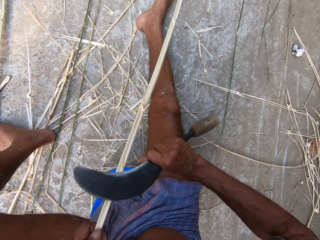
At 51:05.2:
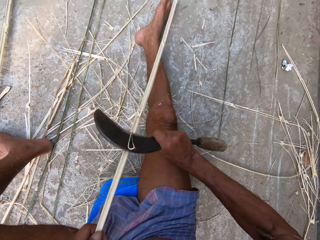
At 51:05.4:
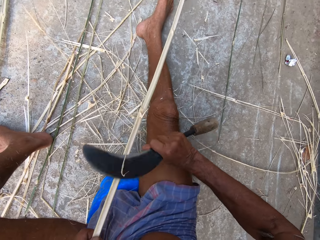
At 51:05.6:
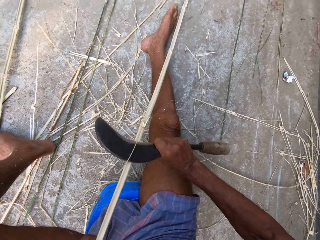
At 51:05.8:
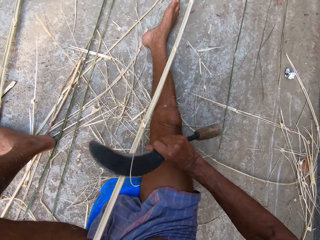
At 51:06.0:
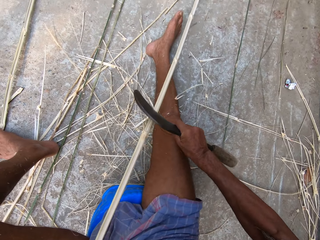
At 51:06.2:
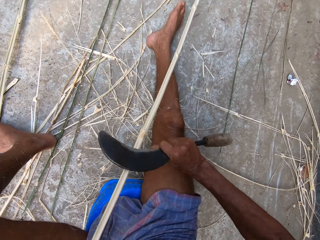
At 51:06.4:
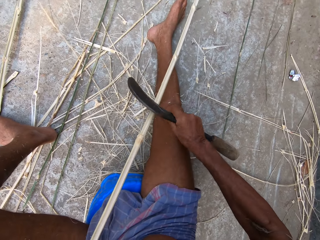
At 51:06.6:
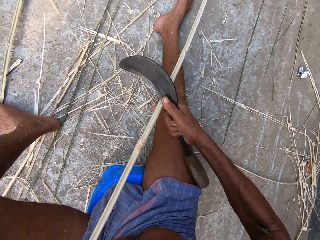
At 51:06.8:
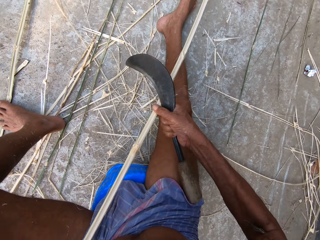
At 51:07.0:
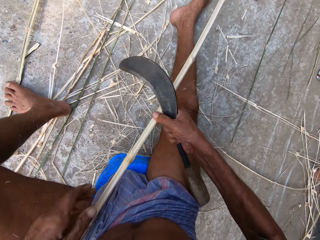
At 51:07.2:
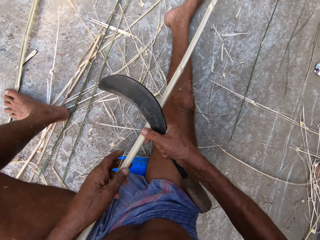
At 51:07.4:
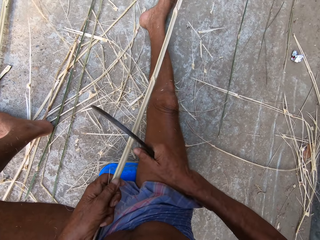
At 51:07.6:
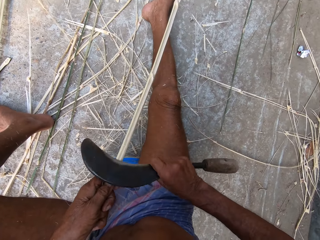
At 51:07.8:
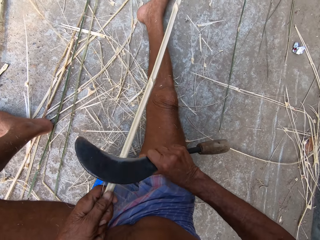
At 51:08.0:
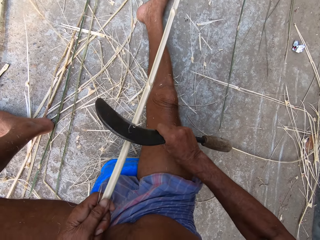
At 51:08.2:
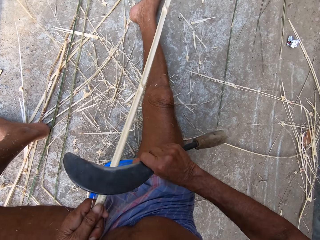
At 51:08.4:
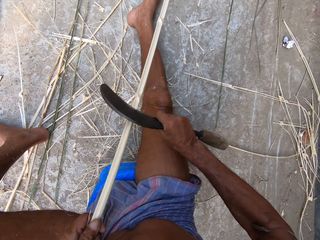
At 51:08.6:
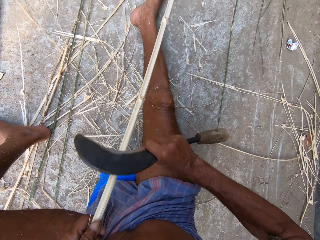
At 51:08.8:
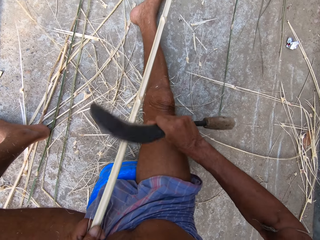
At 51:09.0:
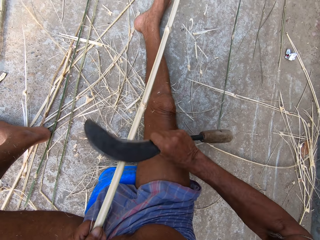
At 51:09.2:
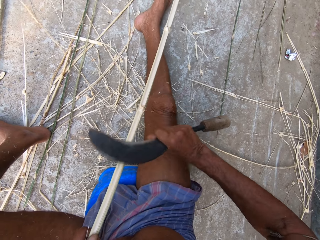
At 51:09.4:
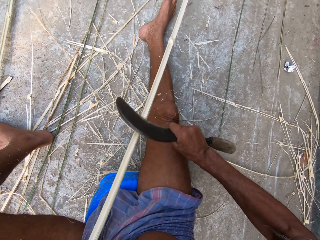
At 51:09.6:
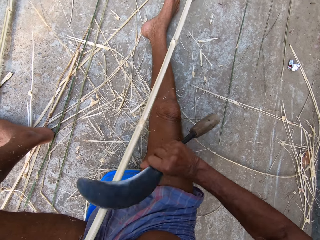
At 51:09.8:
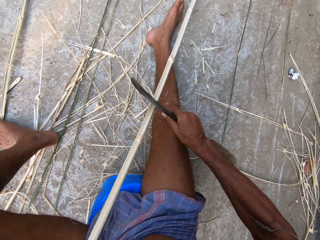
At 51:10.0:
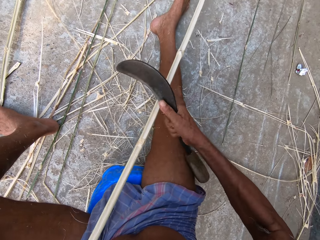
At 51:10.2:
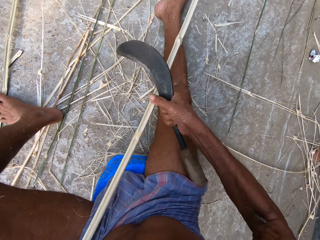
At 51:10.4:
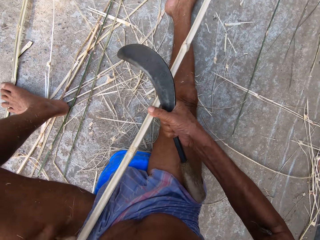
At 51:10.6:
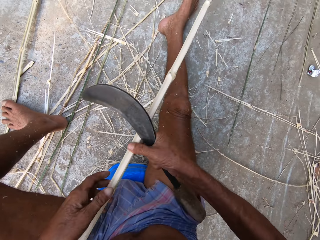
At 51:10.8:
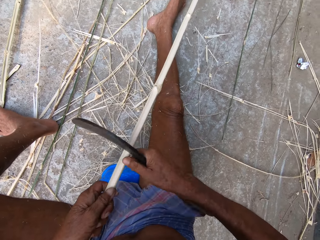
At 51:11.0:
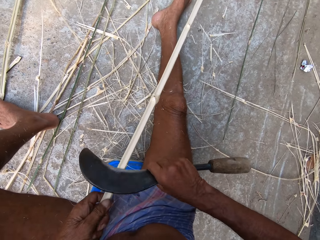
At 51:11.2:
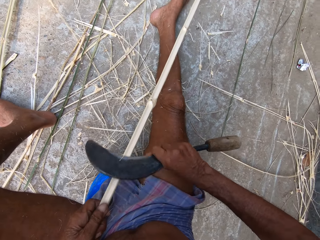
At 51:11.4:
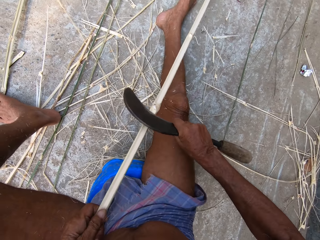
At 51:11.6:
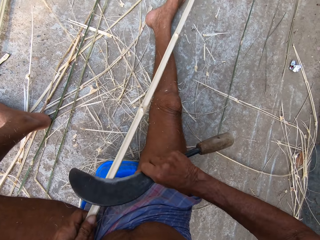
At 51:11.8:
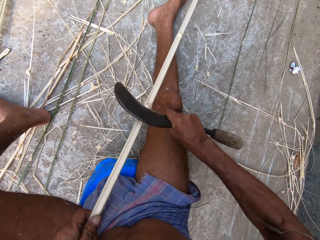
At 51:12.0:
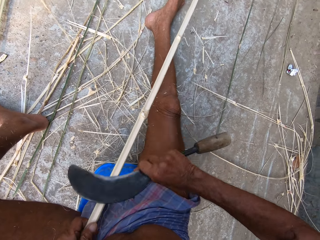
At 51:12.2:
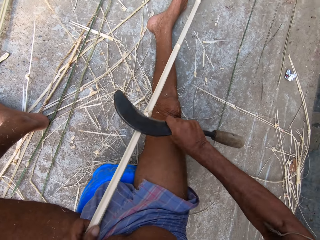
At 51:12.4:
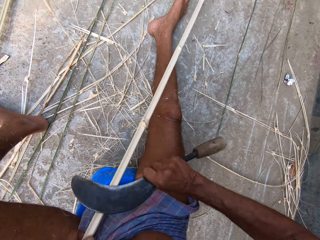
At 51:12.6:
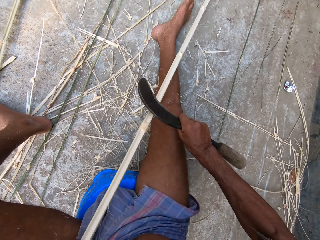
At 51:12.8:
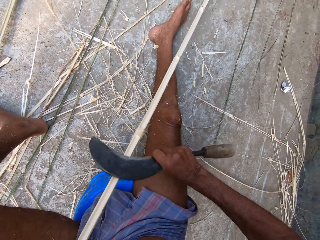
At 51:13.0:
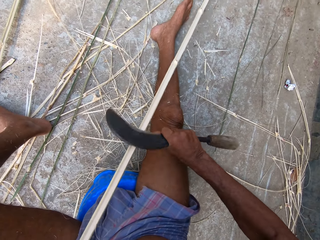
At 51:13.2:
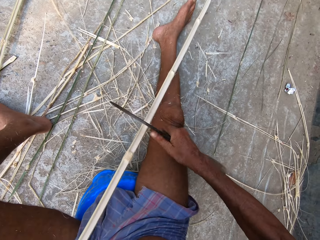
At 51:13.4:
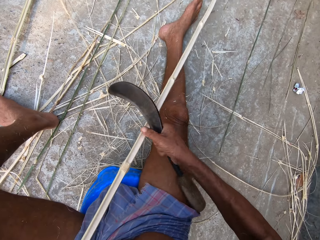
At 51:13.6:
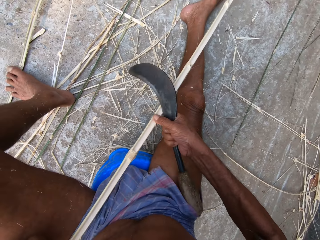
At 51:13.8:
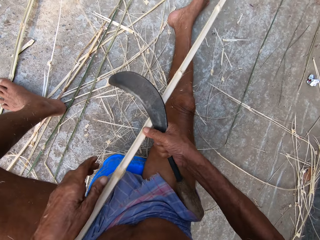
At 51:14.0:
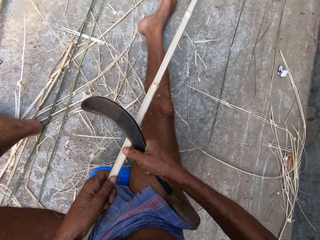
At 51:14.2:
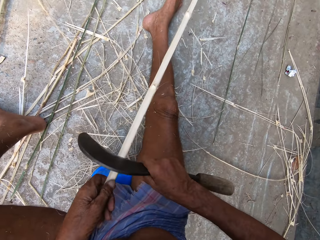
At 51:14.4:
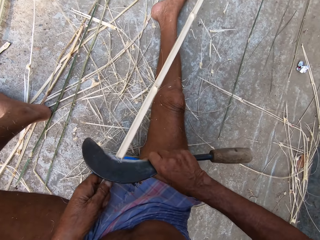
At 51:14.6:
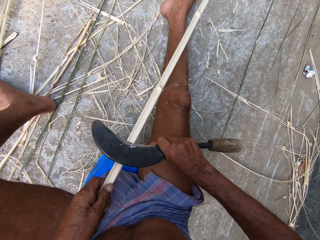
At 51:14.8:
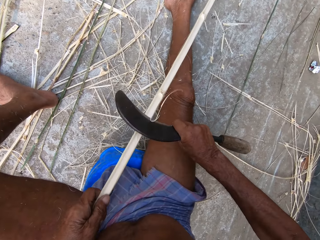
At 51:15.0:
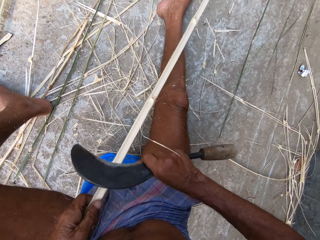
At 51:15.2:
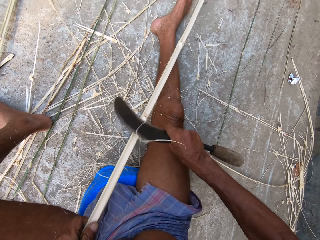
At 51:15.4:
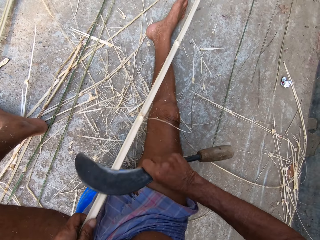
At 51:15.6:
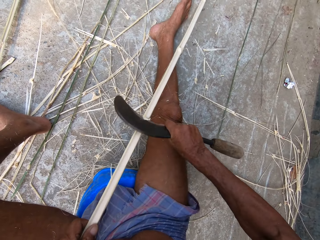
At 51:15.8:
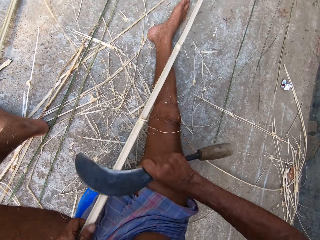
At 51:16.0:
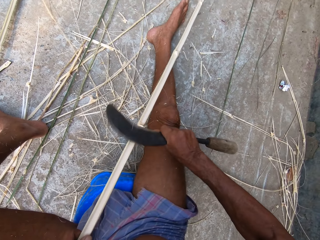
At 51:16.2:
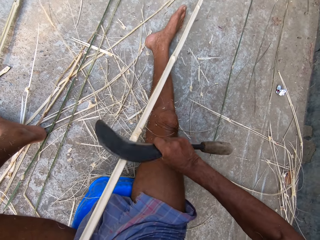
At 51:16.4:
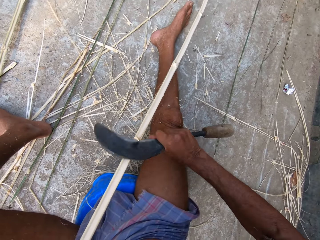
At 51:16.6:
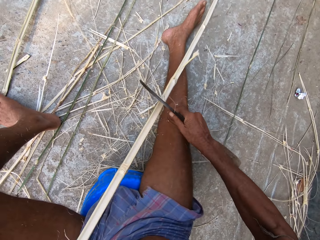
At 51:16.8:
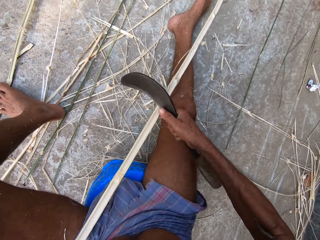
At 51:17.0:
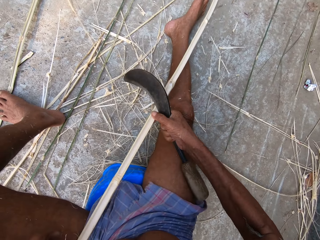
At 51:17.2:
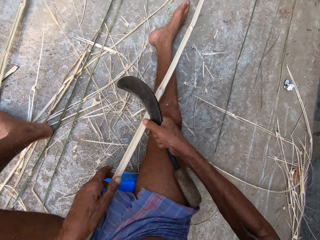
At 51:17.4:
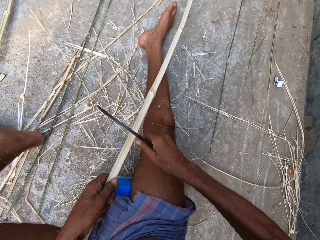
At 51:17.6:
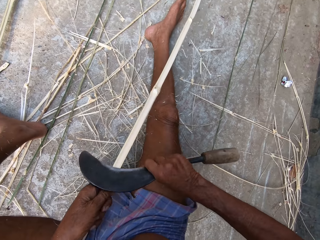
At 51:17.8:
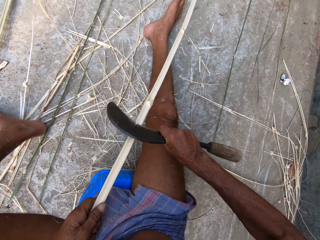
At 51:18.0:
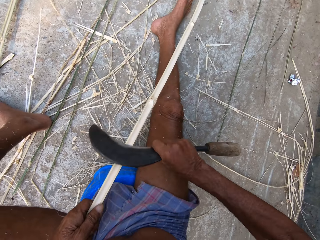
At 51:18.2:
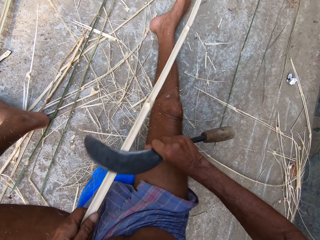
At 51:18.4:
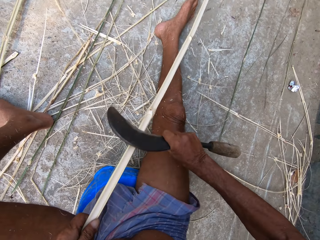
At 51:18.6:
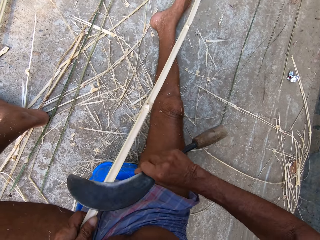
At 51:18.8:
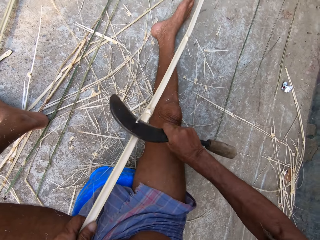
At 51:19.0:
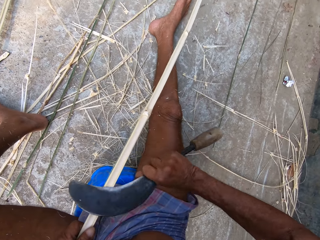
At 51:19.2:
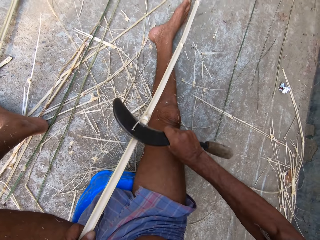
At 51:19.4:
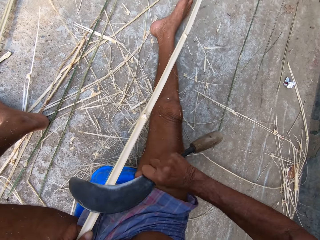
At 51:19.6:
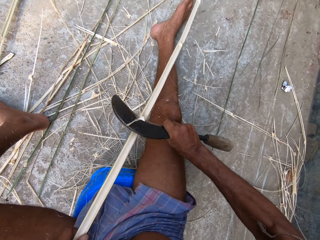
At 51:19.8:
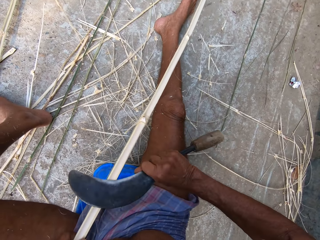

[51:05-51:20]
The camera wearer peels the bamboo stick. They peel the bamboo stick repeatedly.

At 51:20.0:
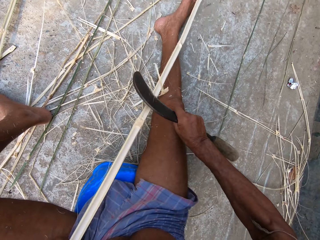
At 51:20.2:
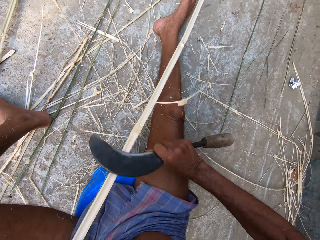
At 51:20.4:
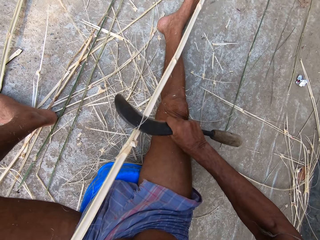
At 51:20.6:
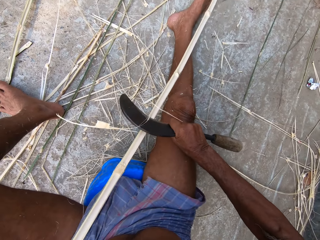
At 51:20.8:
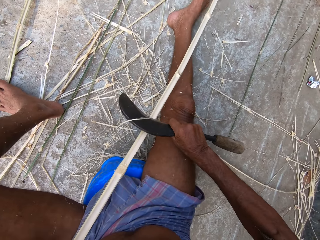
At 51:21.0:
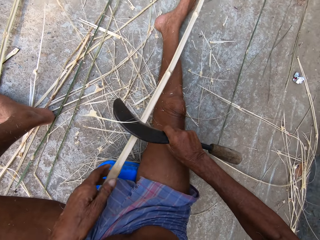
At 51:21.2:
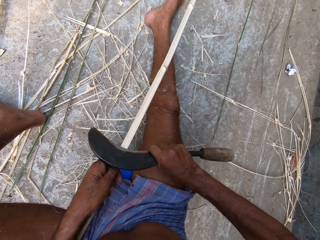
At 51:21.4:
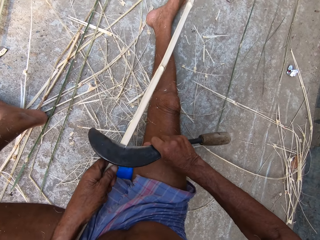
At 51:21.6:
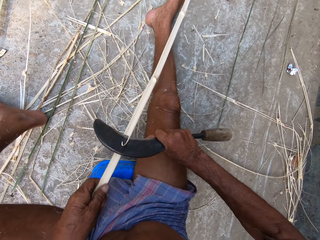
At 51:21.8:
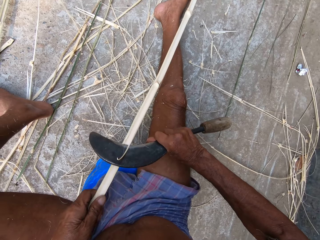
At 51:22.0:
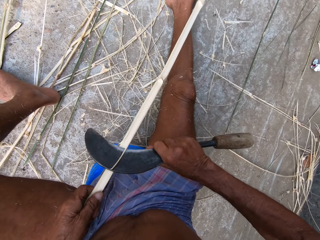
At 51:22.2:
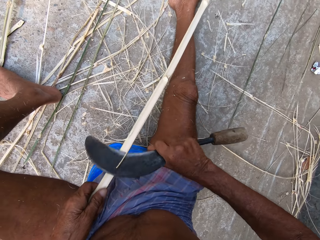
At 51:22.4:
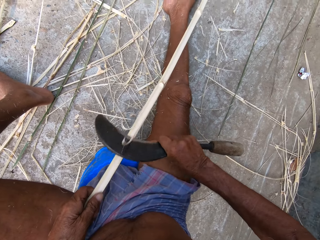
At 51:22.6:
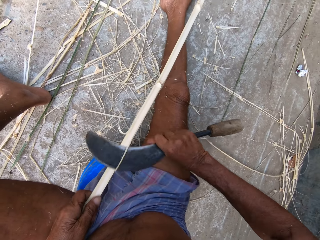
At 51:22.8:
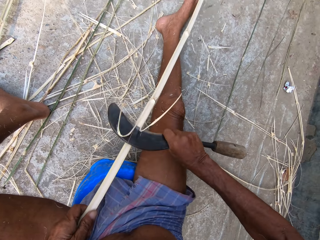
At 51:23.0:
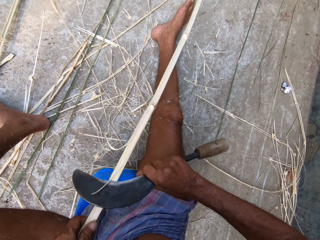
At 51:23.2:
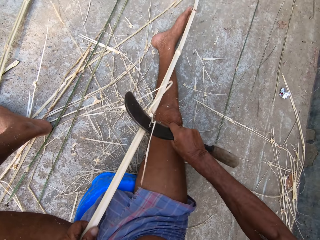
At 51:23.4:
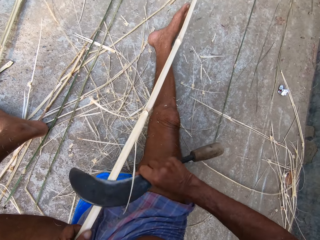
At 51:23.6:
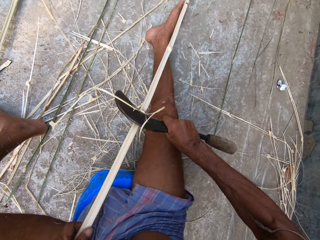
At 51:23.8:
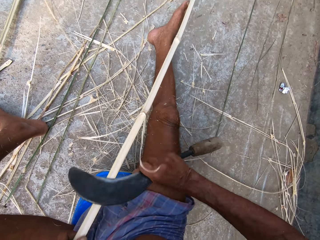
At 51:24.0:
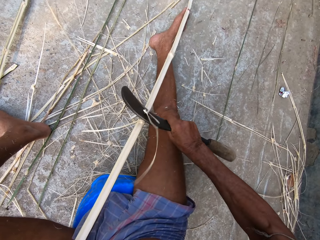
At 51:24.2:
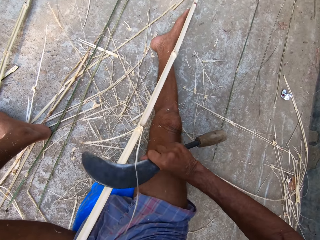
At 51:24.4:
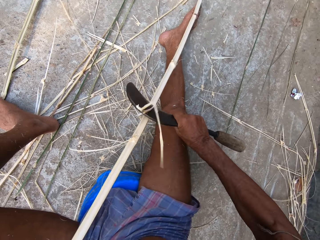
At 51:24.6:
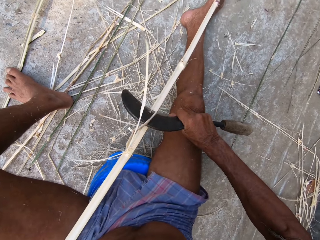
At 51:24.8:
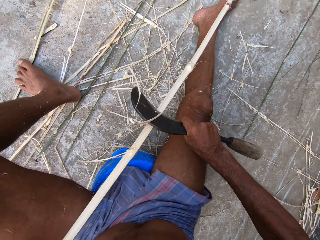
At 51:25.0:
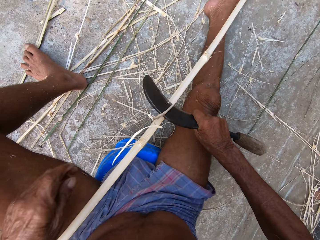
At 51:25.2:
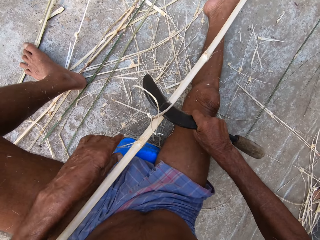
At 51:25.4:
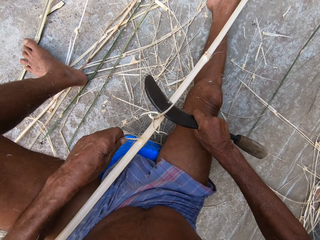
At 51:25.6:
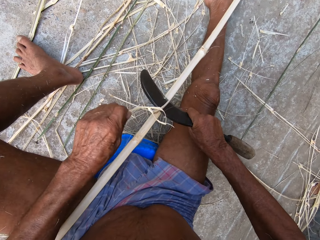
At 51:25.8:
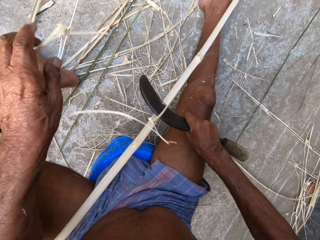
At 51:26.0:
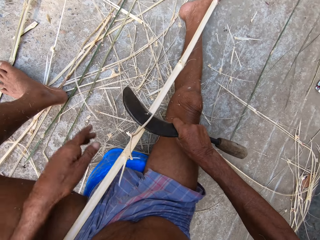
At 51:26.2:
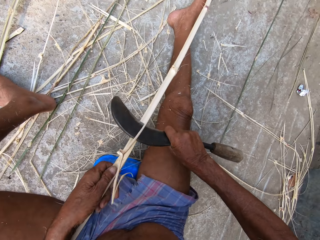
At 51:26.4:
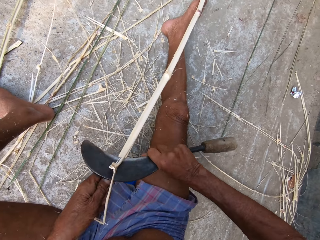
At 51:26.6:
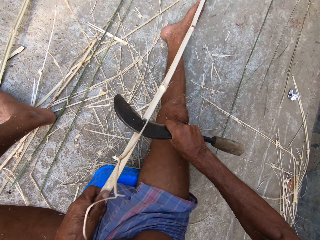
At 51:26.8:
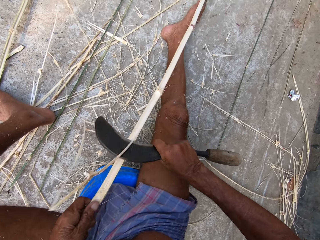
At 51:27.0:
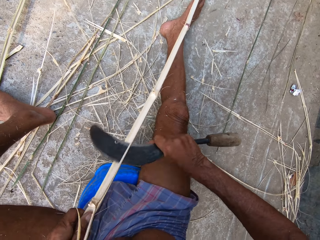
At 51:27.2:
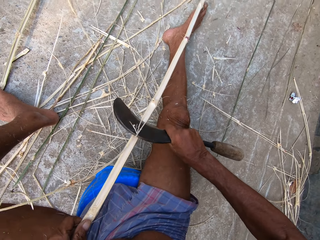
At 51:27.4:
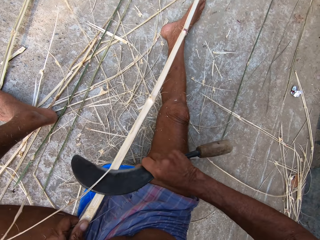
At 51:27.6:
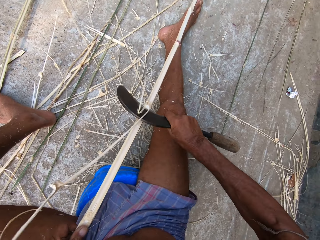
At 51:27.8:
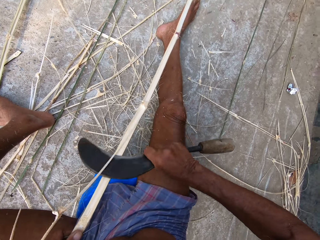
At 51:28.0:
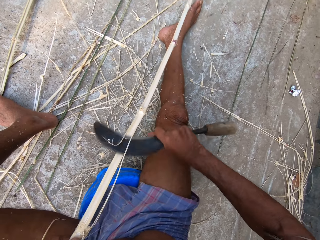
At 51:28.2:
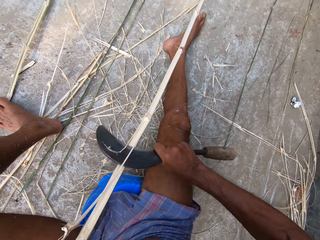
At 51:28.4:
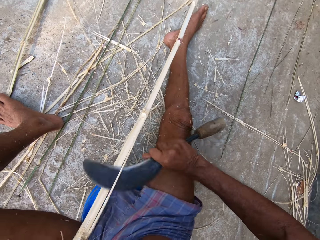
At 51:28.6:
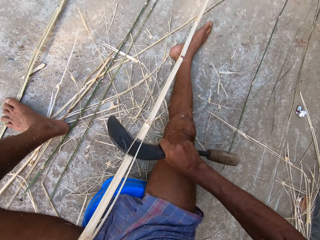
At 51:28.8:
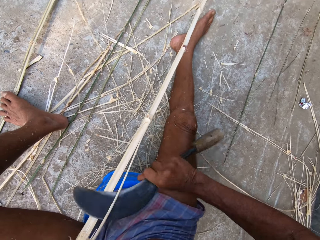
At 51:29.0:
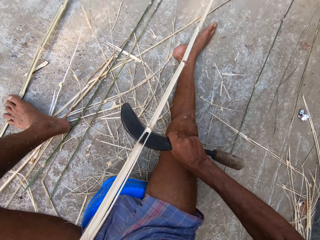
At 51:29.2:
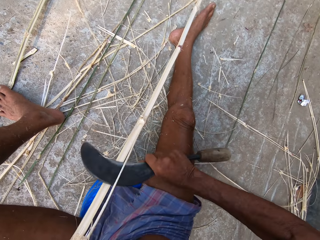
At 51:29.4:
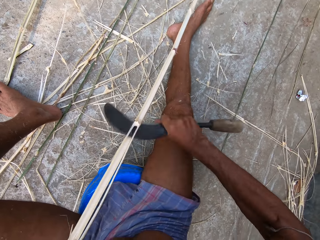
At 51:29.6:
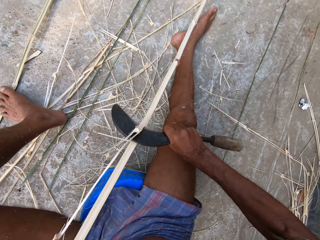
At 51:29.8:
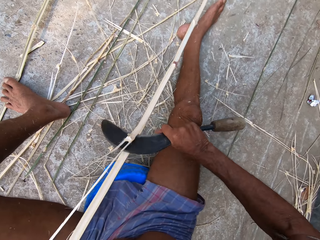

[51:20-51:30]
The camera wearer peels the bamboo stick. He peels the bamboo stick again. He removes a bamboo strand from the bamboo with his left hand. He peels the bamboo stick. He peels the bamboo stick again.
